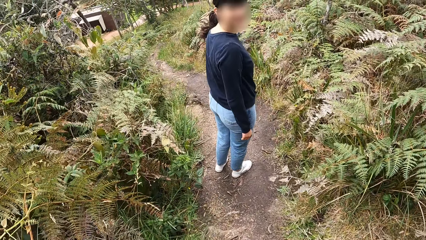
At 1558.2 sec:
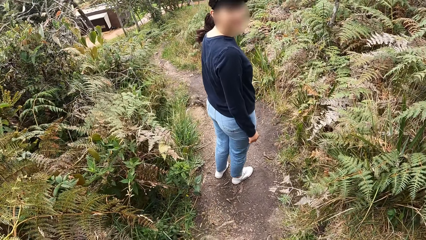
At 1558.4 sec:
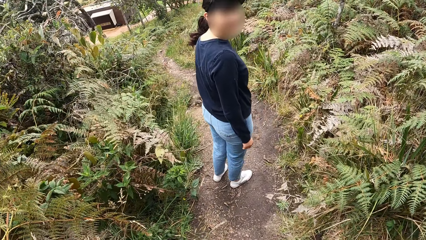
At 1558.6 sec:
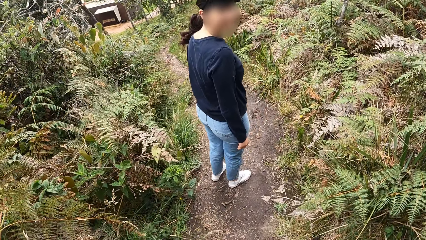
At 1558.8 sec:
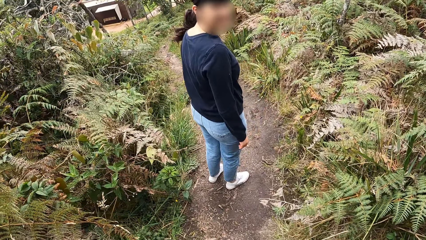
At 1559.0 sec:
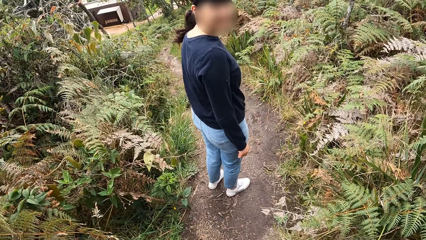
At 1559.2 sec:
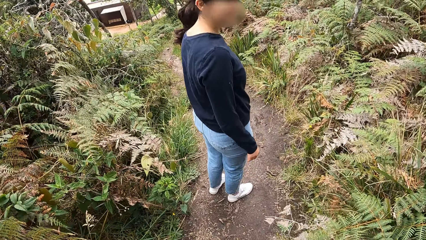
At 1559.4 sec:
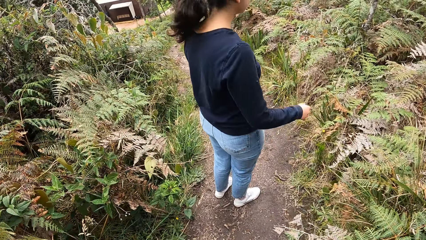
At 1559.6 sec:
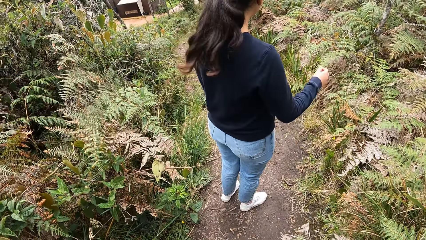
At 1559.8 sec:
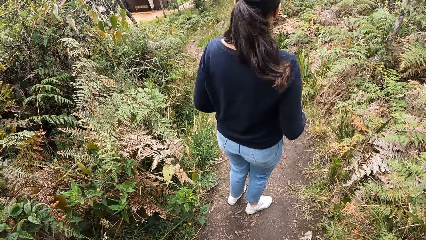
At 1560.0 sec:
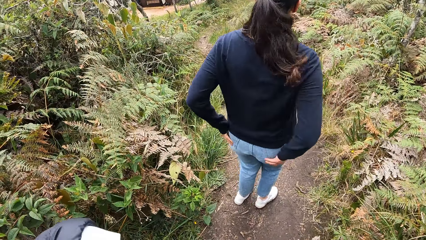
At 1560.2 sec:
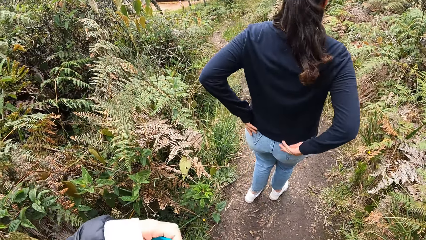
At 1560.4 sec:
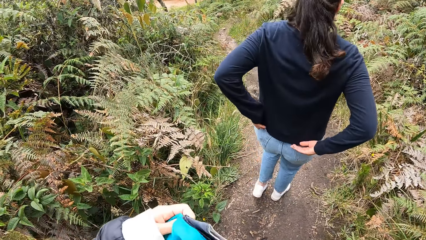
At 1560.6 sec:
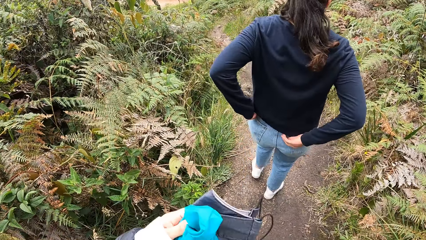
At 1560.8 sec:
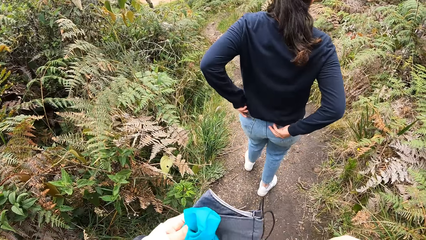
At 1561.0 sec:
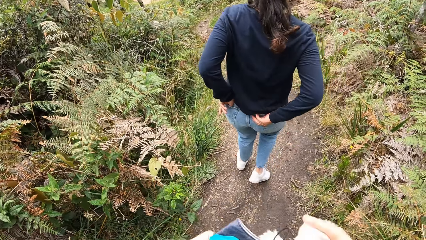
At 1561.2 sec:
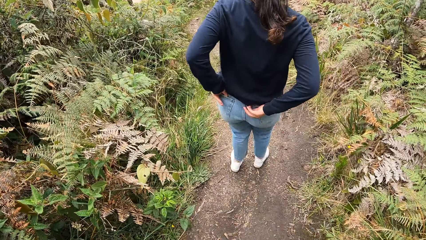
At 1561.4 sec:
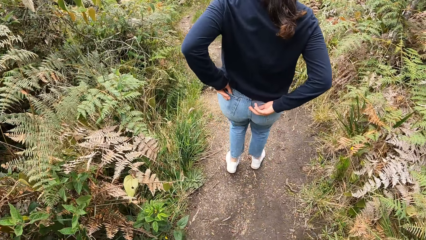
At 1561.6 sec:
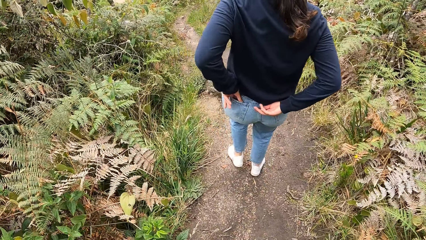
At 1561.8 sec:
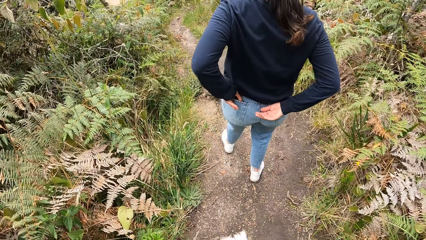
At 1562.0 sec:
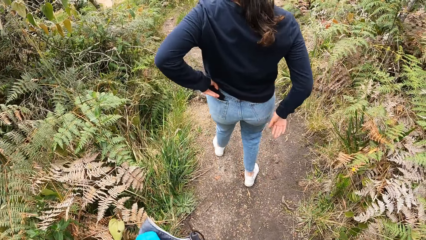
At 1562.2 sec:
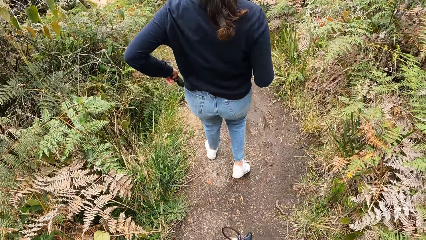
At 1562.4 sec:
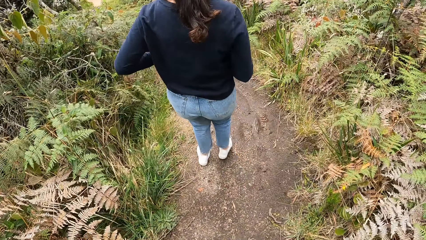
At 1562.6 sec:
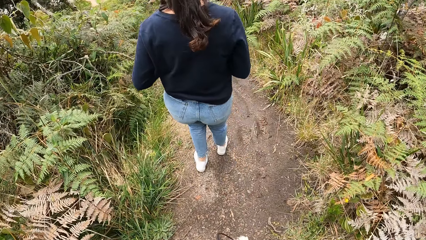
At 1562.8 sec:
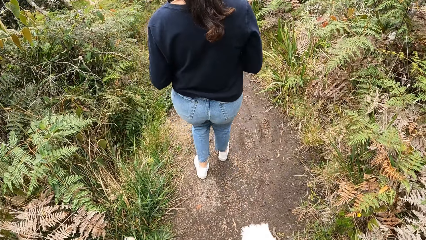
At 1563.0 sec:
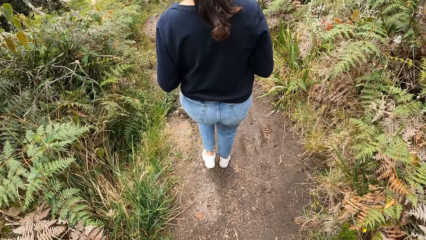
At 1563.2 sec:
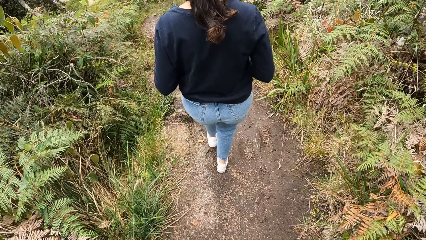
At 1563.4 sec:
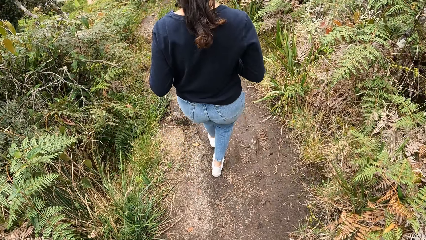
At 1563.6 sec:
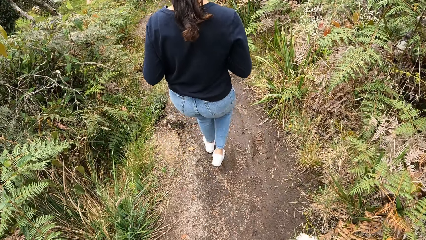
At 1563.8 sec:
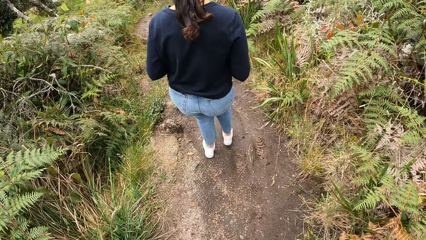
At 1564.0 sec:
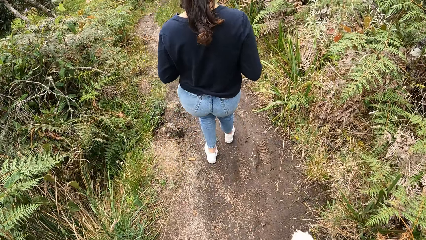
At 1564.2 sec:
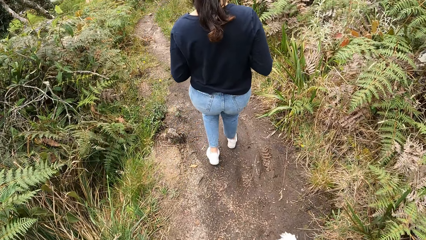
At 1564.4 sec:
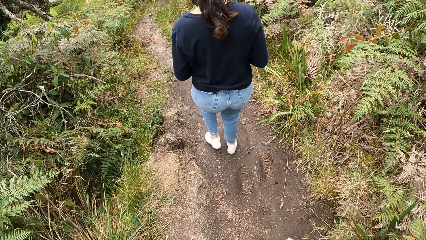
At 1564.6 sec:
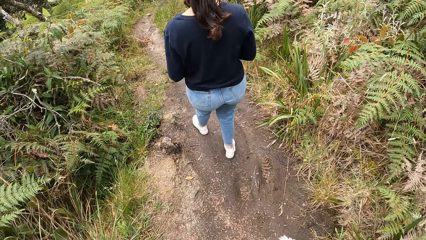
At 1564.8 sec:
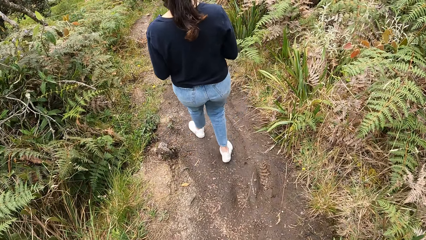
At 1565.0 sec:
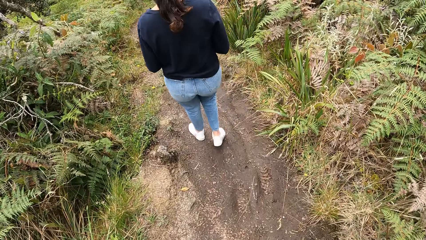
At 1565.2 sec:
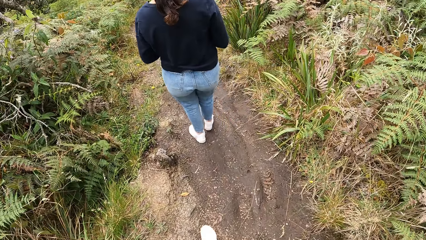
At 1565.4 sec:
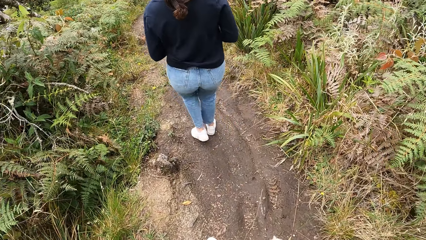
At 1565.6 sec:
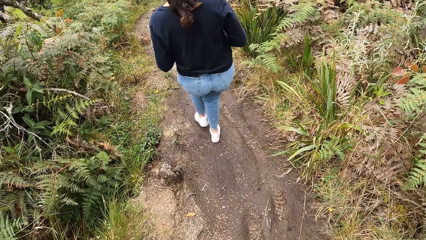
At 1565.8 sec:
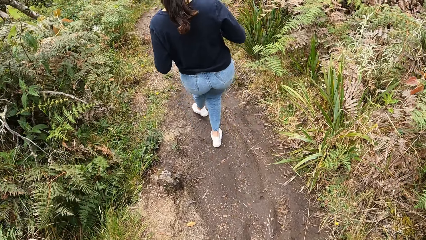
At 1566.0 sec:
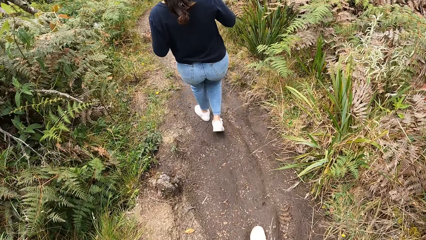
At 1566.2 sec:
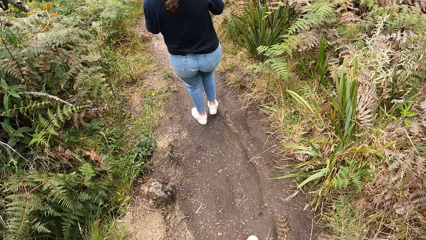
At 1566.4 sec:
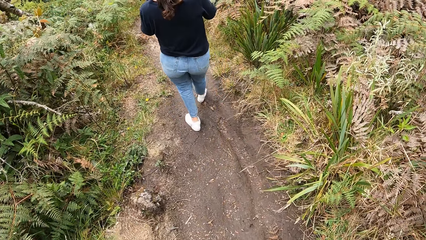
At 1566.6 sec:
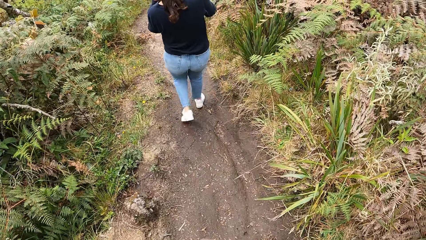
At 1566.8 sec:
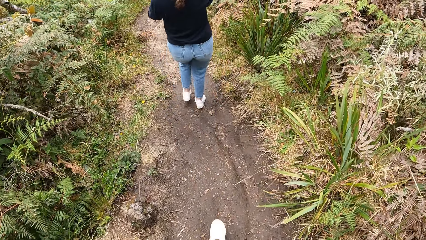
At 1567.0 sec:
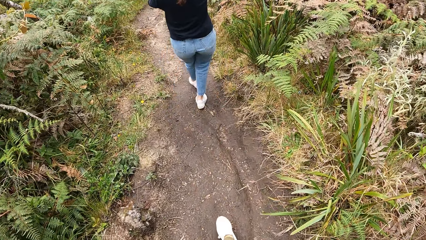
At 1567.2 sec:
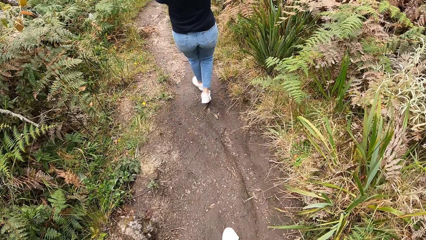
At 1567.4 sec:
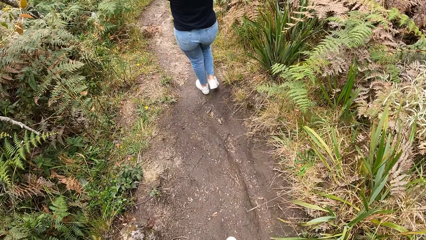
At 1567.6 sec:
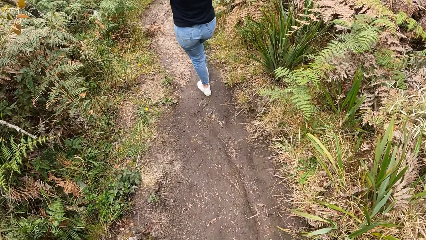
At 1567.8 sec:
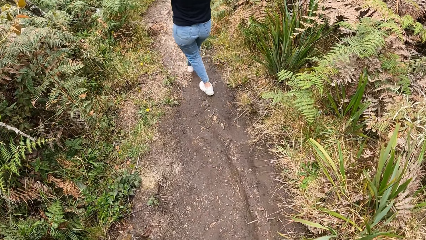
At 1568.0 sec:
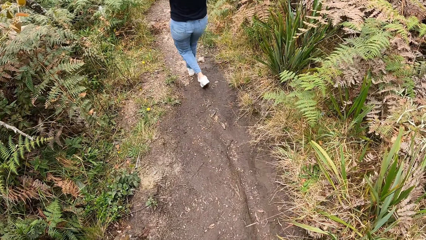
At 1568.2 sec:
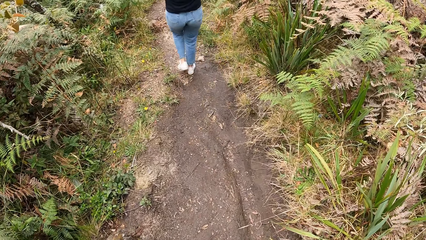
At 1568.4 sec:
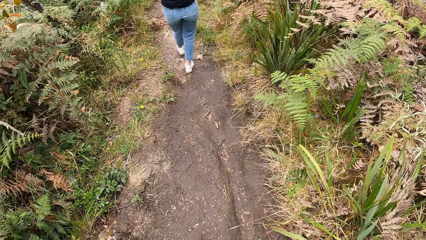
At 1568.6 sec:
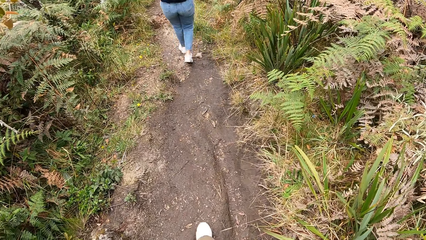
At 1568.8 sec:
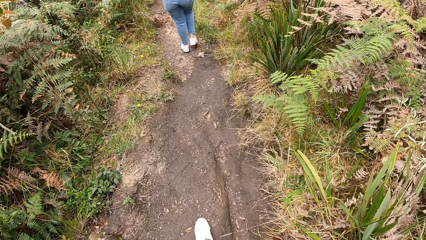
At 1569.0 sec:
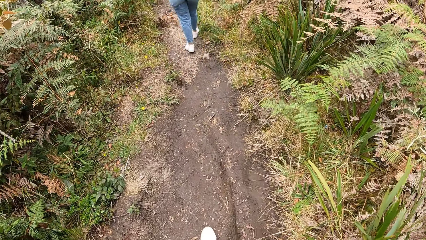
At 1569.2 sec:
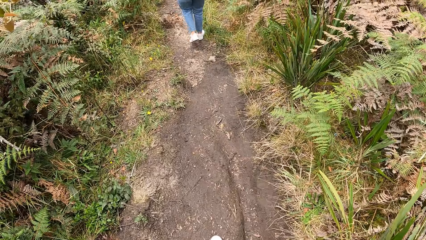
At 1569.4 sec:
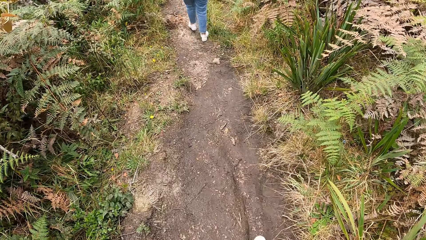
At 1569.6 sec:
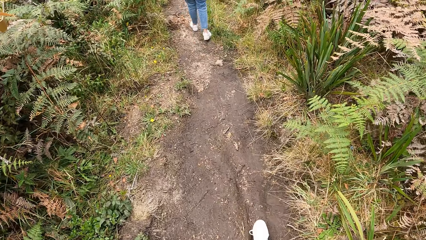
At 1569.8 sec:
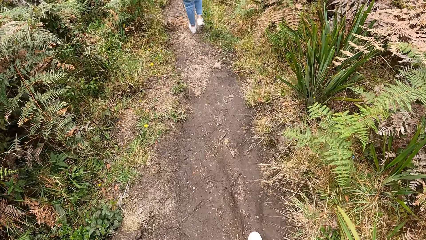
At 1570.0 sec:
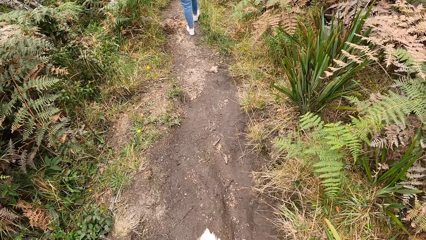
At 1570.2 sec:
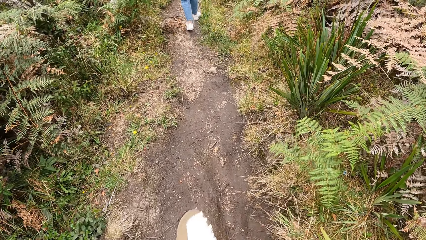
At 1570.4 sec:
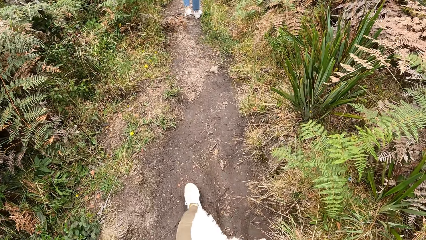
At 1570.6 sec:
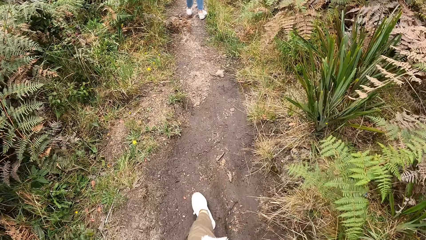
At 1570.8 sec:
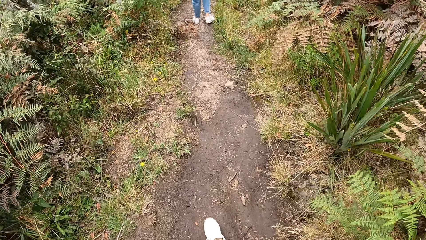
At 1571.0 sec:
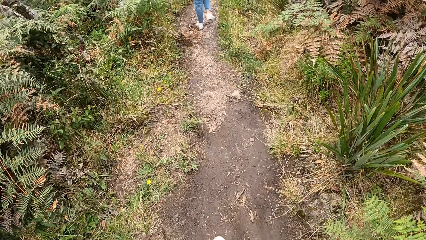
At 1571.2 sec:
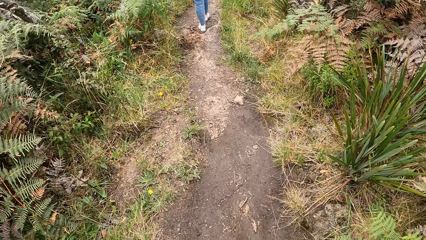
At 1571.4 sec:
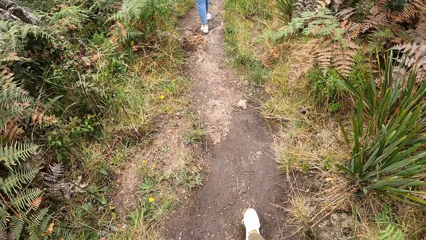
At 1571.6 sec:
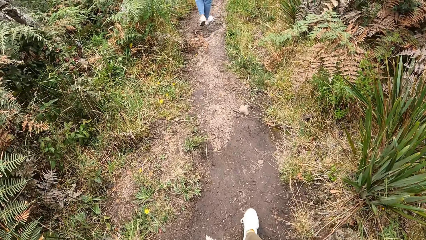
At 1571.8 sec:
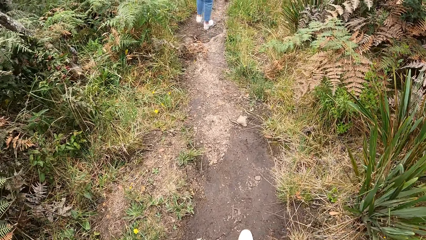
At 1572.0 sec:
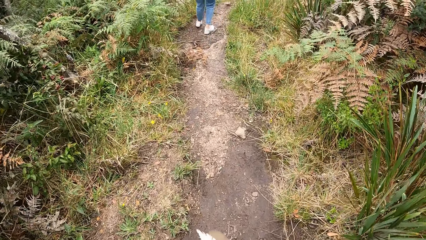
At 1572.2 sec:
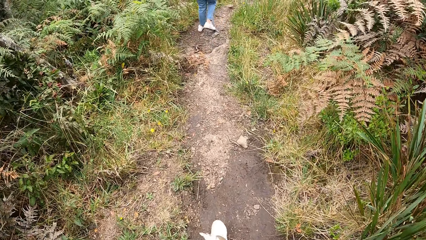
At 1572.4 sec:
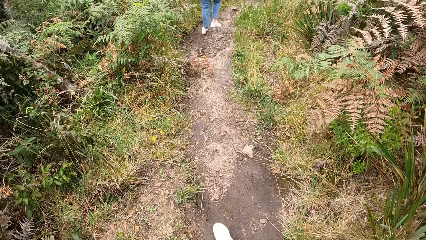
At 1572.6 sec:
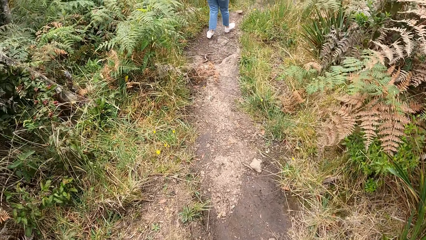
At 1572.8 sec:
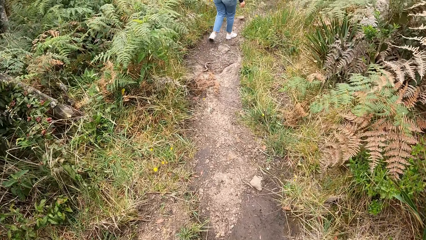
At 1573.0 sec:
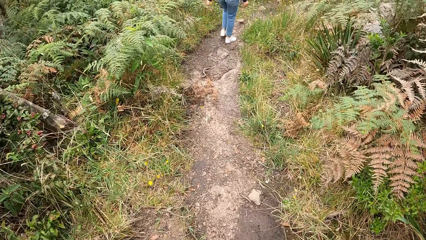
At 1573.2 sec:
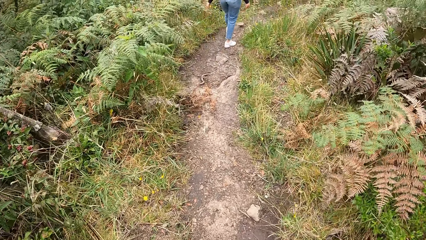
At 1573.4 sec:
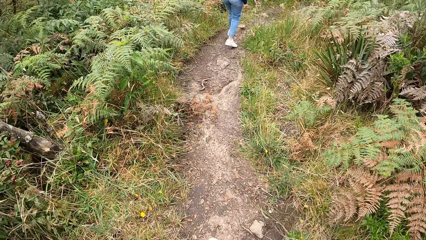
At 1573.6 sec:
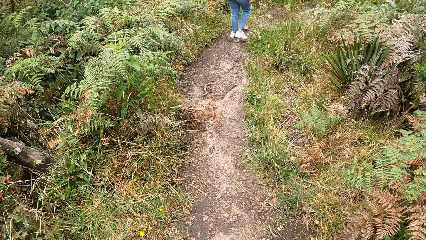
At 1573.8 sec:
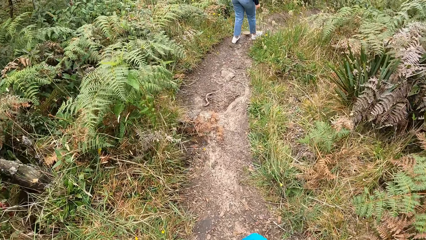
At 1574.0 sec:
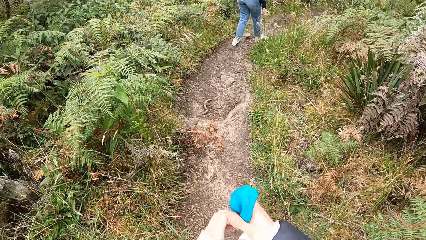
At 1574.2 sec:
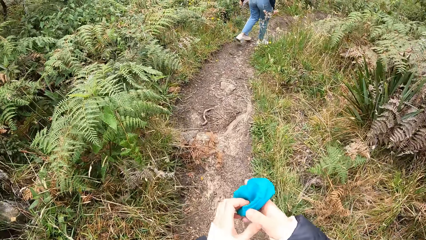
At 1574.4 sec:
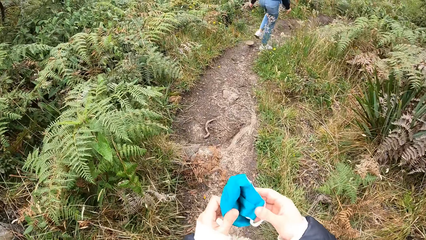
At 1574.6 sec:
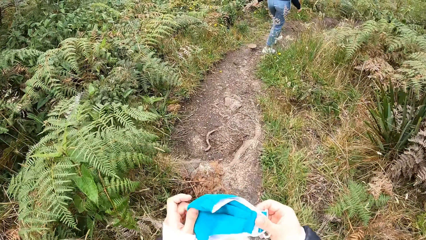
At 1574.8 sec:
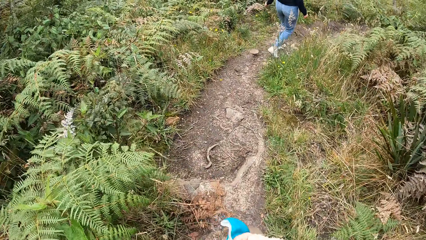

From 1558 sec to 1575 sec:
A woman looks at the camera wearer. The woman walks in the room. The woman picks up a phone from her pocket with her left hand. The woman operates the phone with her hands. The camera wearer walks in the field.
